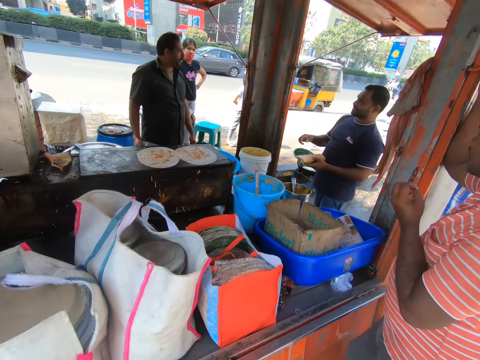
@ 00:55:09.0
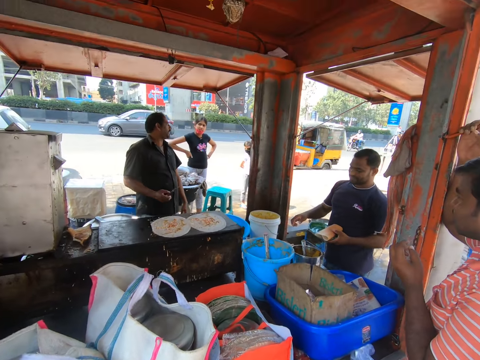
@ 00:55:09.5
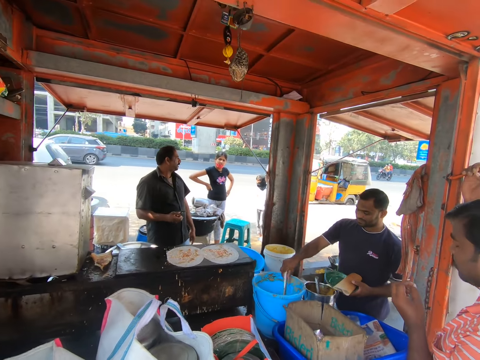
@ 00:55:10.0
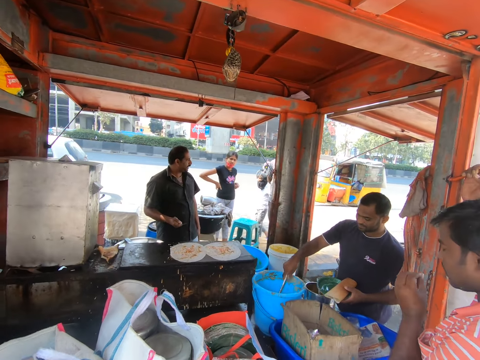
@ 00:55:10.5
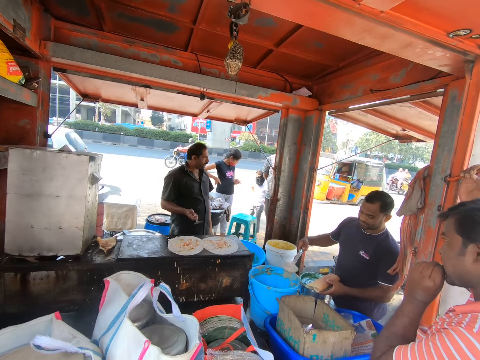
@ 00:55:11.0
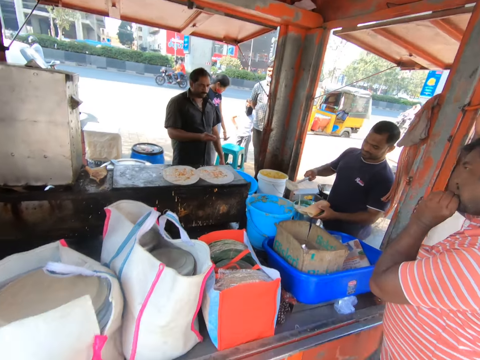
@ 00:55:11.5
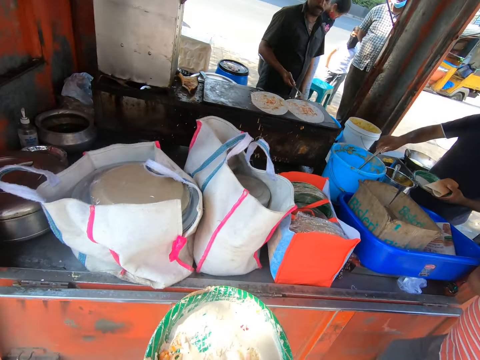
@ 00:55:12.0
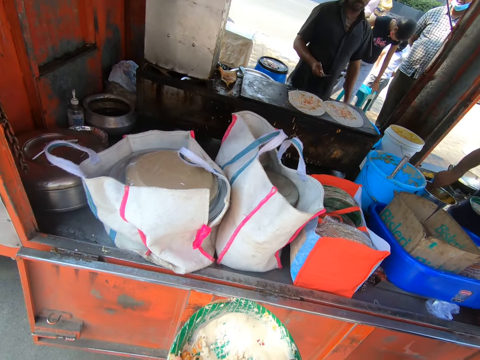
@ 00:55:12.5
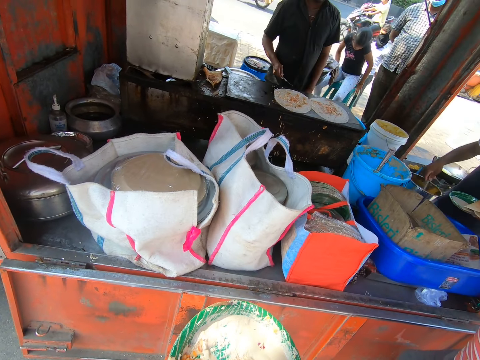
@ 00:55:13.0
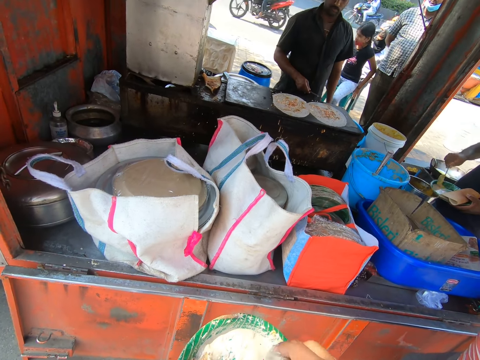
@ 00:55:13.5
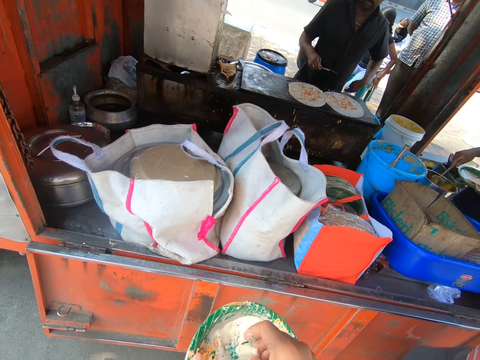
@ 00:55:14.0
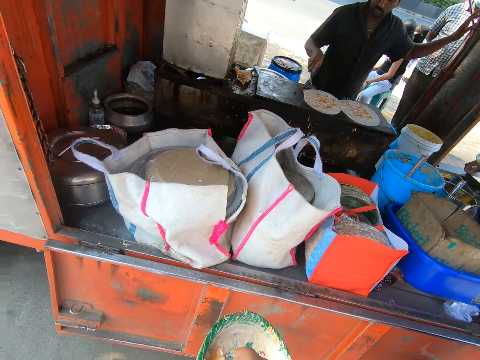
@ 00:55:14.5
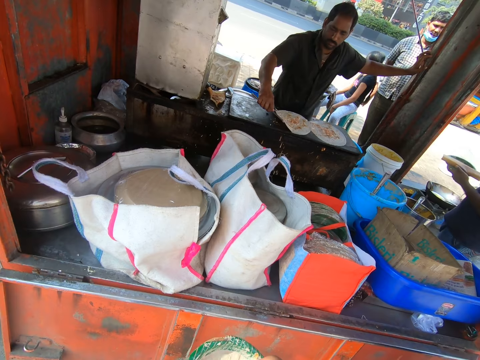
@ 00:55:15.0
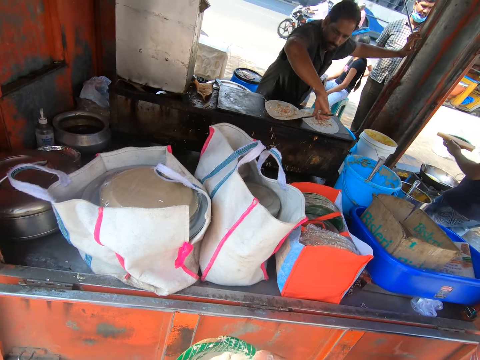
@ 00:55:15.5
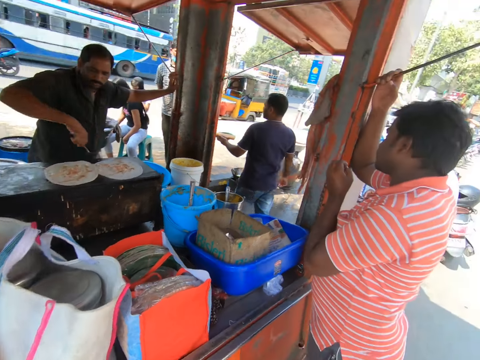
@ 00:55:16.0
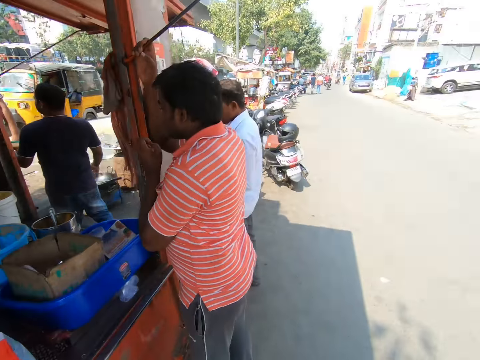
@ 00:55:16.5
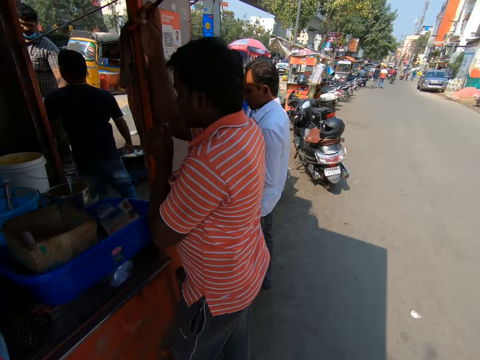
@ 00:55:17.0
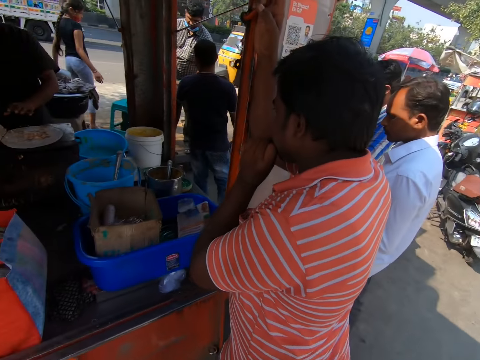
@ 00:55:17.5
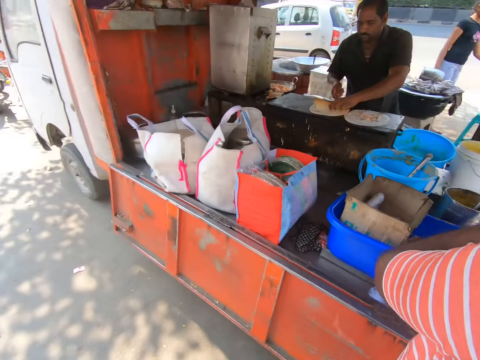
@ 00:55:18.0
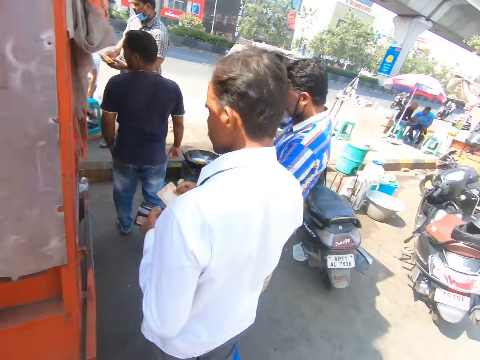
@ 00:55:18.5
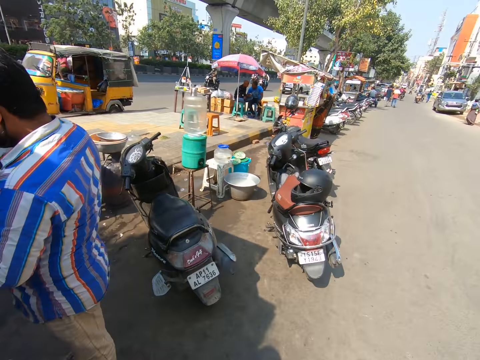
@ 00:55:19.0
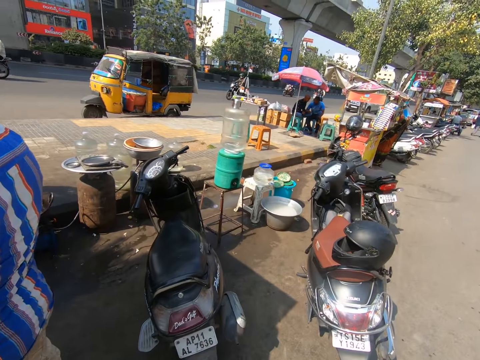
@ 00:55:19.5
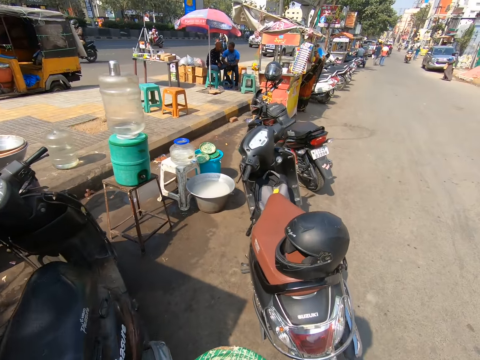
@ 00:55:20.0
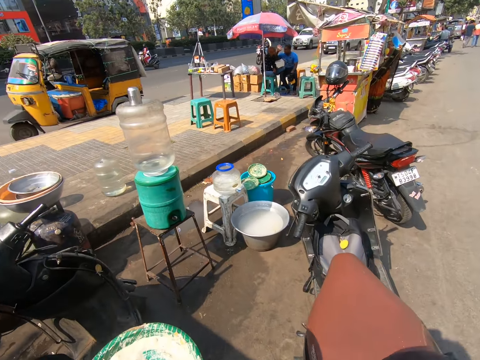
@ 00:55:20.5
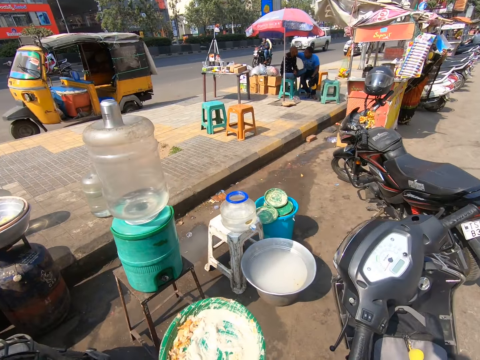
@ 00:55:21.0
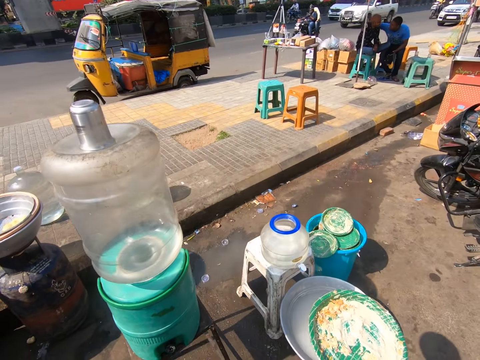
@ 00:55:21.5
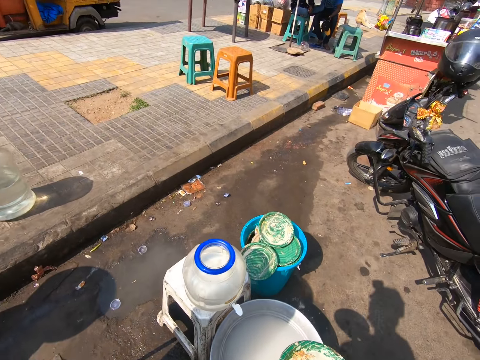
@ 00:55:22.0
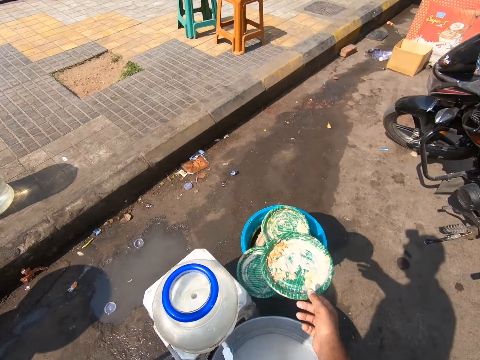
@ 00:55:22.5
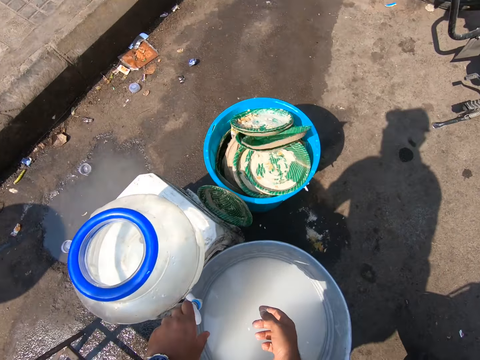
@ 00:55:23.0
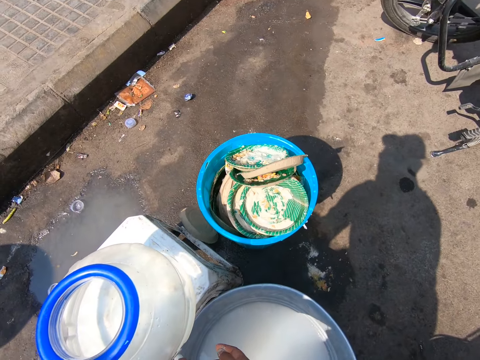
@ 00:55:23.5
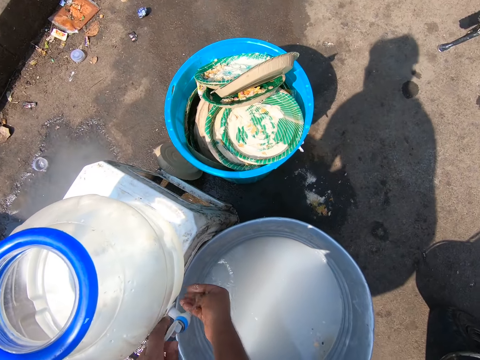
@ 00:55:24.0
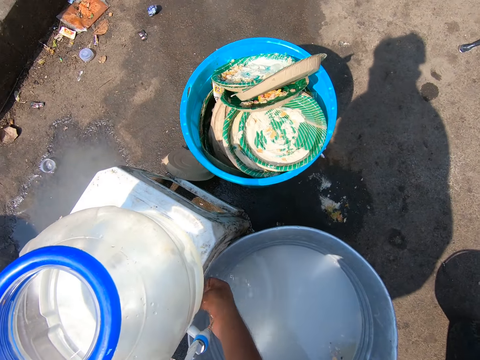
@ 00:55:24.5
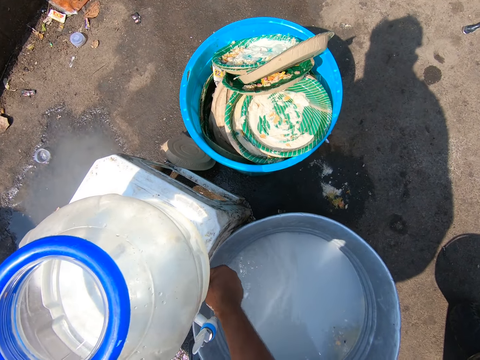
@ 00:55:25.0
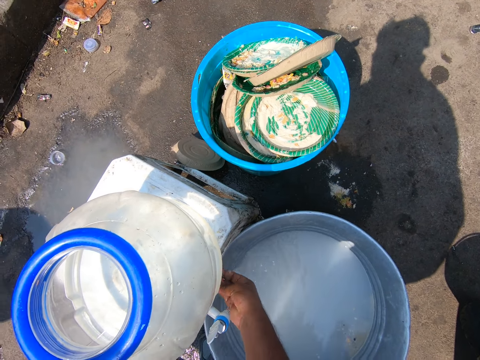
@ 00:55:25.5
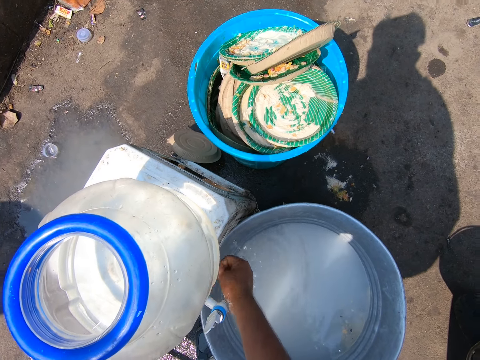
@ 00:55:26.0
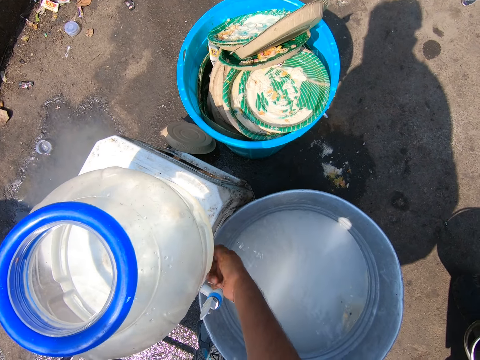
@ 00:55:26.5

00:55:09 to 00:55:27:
A man holds the spoon in the bucket with his right hand and scoops sauce from the bucket with the spoon in his right hand. Another man bites the fingernail of his left hand. The first man pours the sauce in the spoon in his right hand in the plate in his left hand and drops the spoon in his right hand in the bucket. The camera wearer scoops sauce from the plate in his left hand with the kulcha in his right hand. The first man holds the spoon in a pot with his right hand, scoops sauce from the pot with the spoon in his right hand, and pours the sauce in the spoon in his right hand in the plate in his left hand. The camera wearer pokes the food. The first man drops the spoon in his right hand in the pot. A third man scrapes the kulcha off the skillet with the spoon in his right hand. The camera wearer puts the kulcha in his right hand in his mouth. He moves on the roadside. The third man folds the kulcha on the spoon in his right hand with his left hand. A fourth man removes a currency note from a wallet in his right hand with his left hand. The camera wearer passes the plate in his left hand to his right hand. He drops the plate in his right hand on a bucket on the floor. He opens a tap with his right hand. He washes his left hand with the water from the tap.

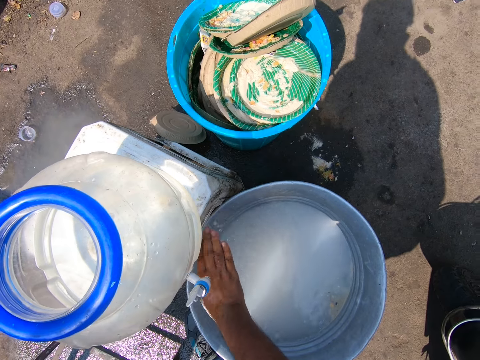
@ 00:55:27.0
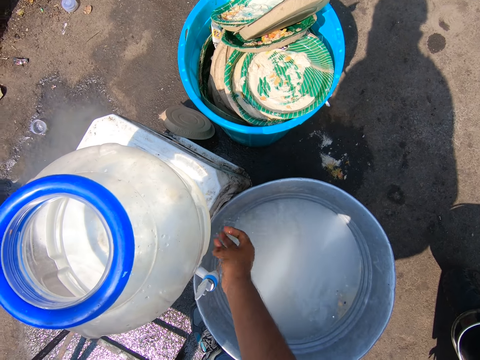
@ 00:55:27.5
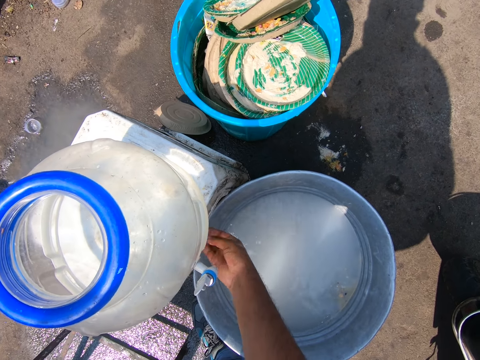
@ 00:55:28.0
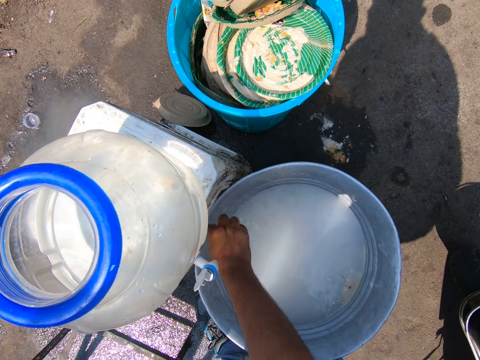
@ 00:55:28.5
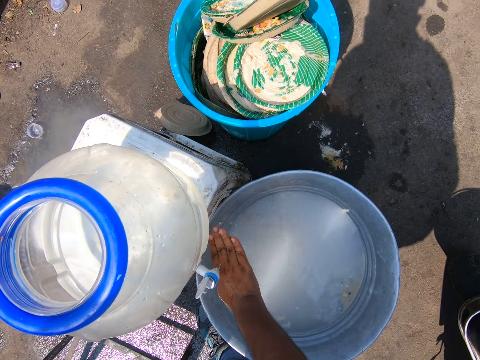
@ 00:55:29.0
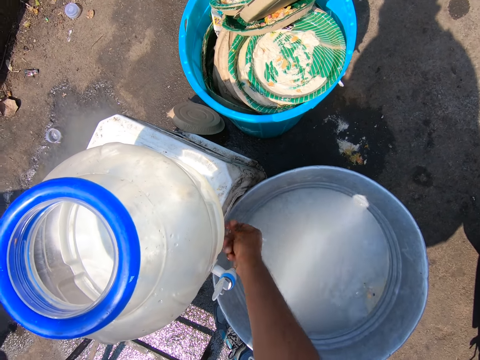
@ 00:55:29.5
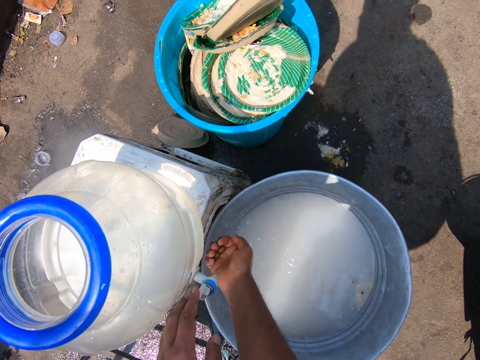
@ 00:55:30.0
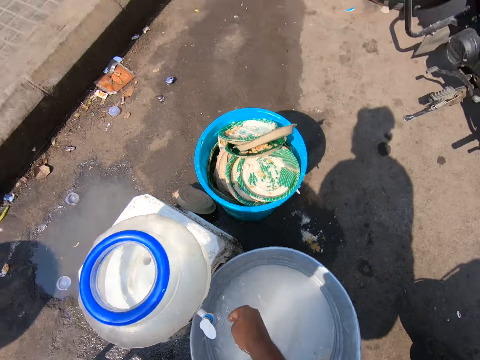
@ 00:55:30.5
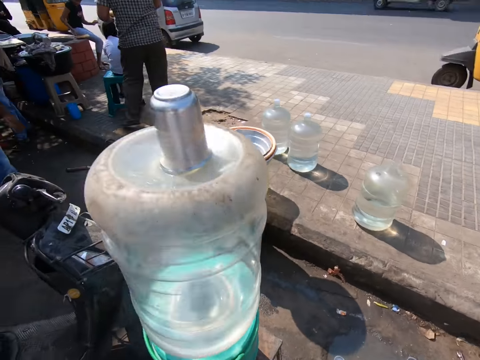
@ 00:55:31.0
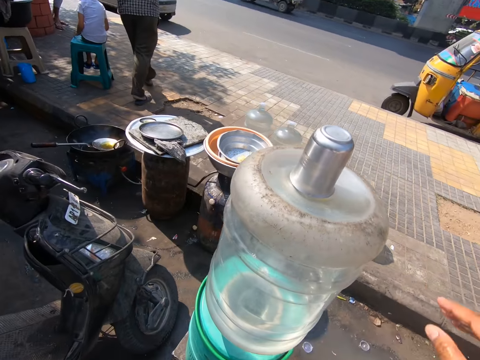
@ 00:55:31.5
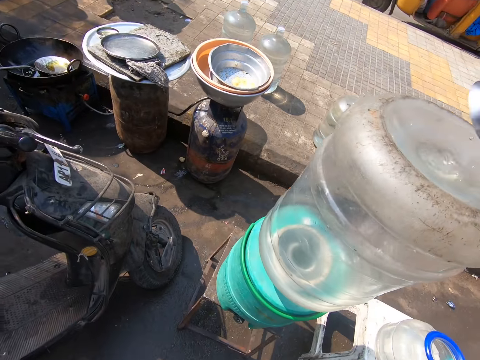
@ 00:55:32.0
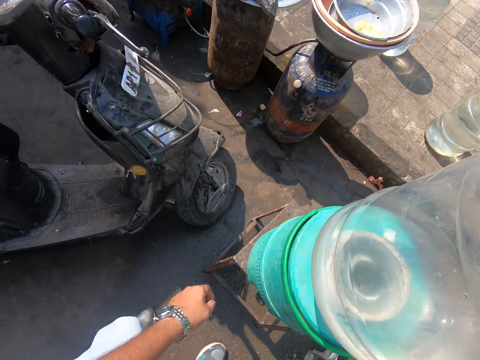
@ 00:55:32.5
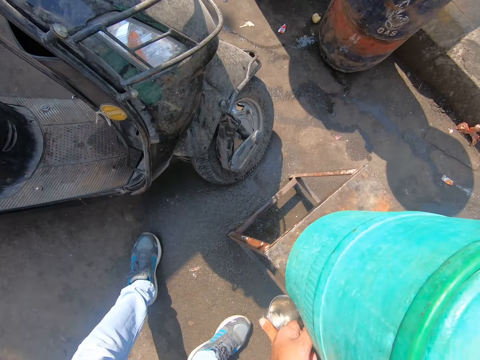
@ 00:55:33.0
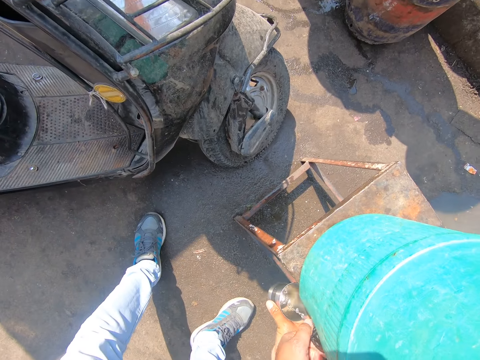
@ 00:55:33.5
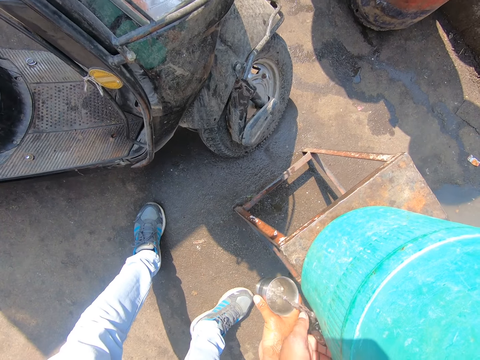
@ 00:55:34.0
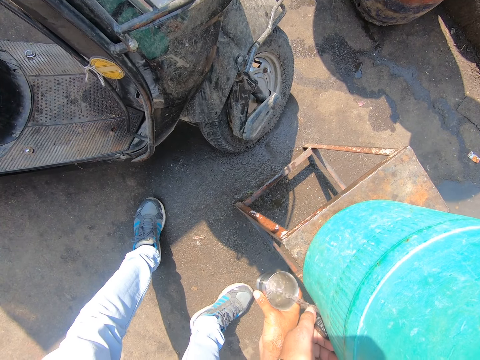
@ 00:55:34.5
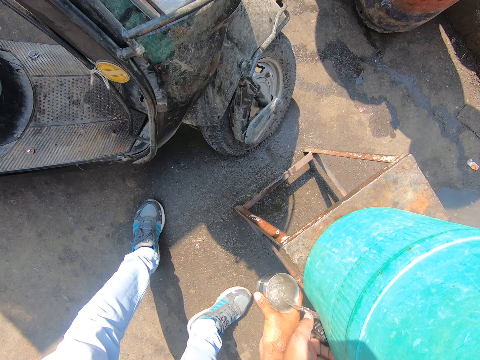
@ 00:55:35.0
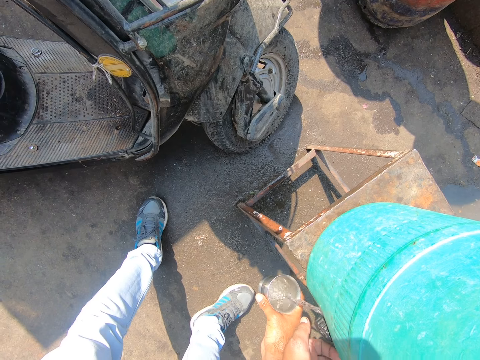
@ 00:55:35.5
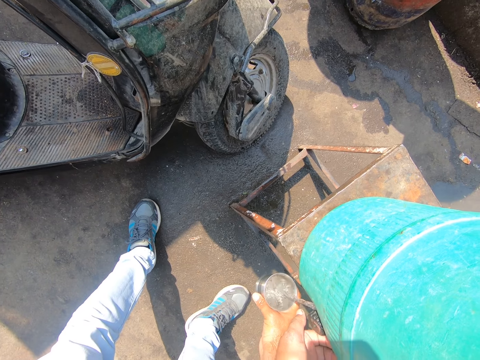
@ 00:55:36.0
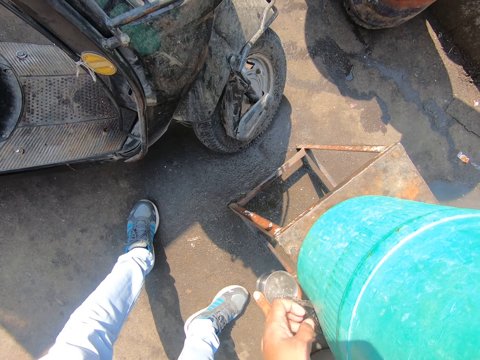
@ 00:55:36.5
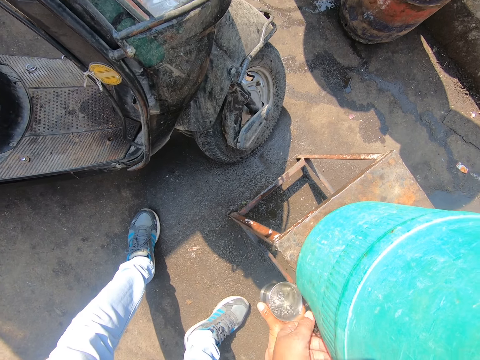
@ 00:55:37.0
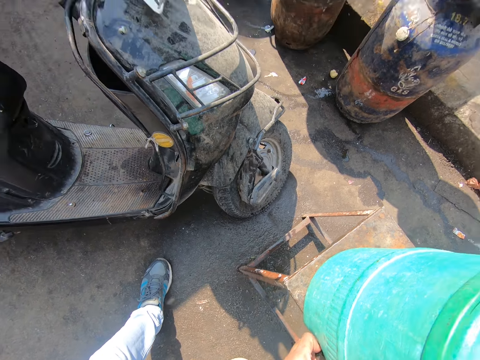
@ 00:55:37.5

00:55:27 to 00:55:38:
The camera wearer closes the tap with his right hand. He moves on the roadside. He picks a cup from a dispenser bottle with his right hand. He opens a water dispenser with his left hand and fills the cup in his right hand with water from the water dispenser. He closes the water dispenser with his left hand.
